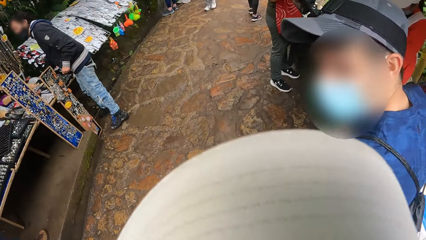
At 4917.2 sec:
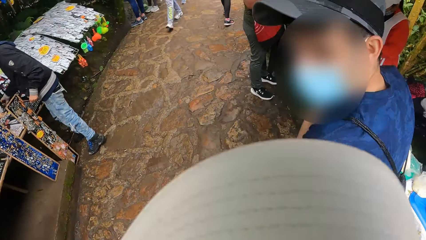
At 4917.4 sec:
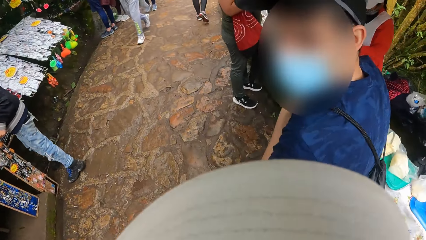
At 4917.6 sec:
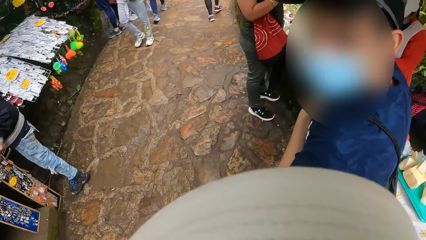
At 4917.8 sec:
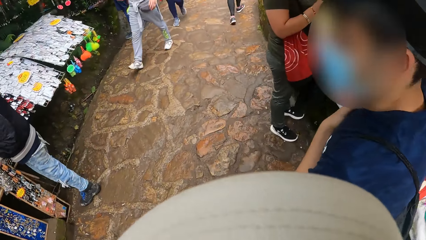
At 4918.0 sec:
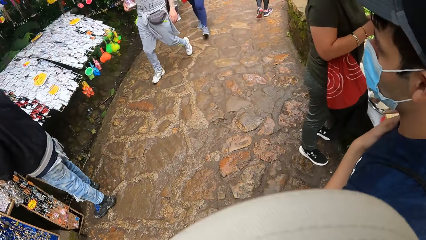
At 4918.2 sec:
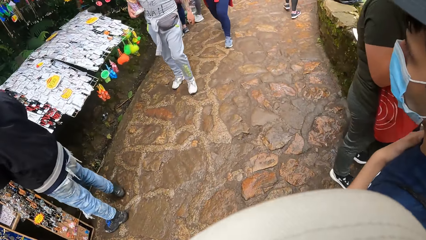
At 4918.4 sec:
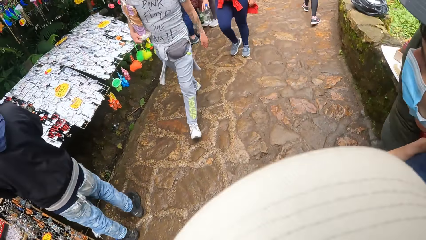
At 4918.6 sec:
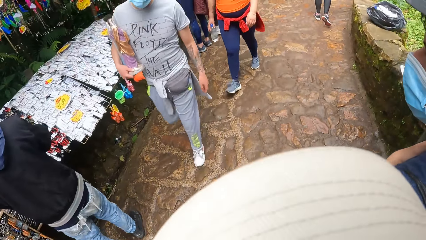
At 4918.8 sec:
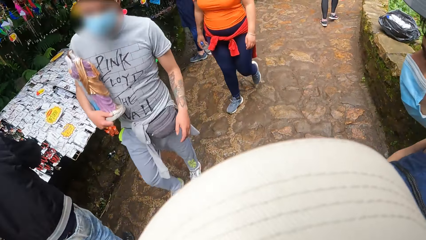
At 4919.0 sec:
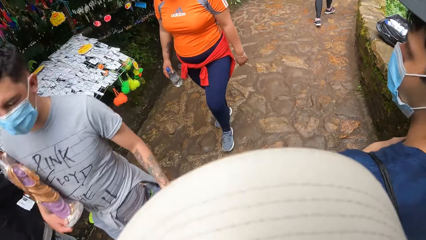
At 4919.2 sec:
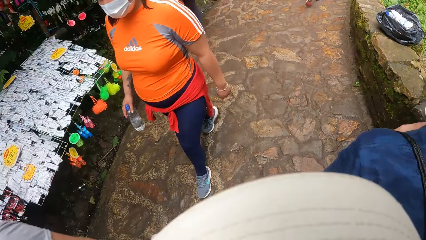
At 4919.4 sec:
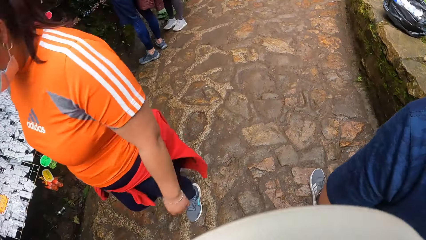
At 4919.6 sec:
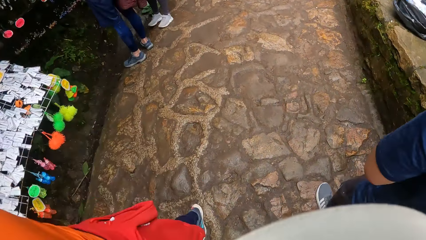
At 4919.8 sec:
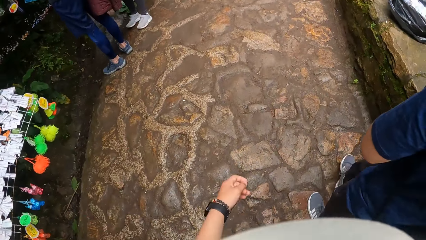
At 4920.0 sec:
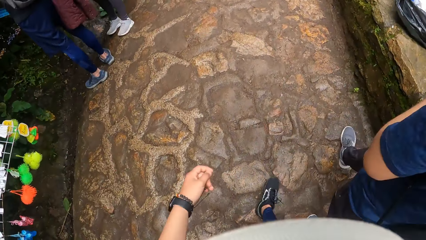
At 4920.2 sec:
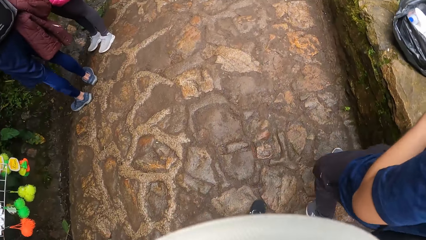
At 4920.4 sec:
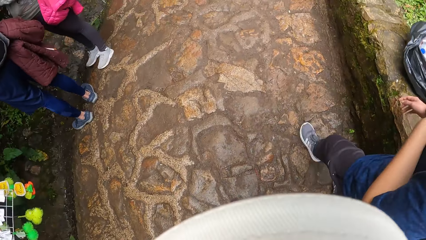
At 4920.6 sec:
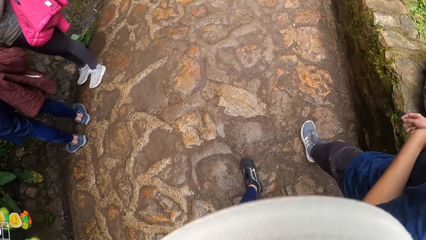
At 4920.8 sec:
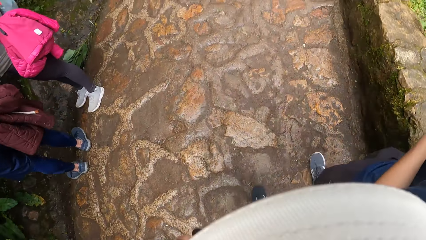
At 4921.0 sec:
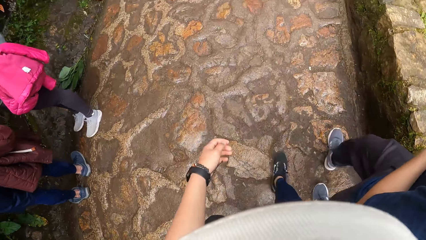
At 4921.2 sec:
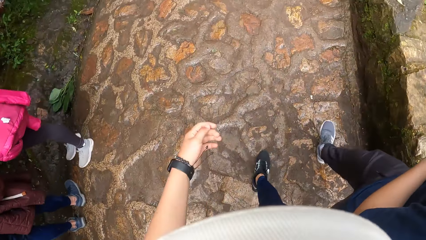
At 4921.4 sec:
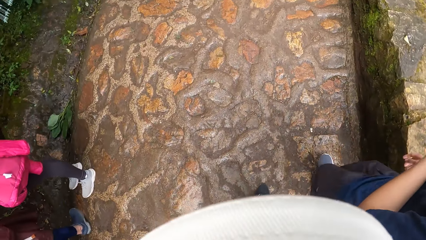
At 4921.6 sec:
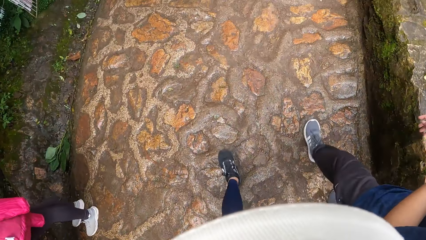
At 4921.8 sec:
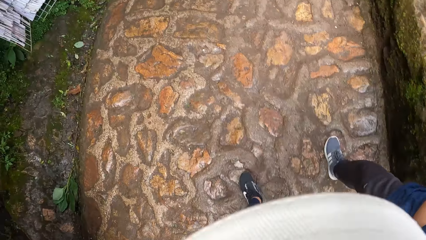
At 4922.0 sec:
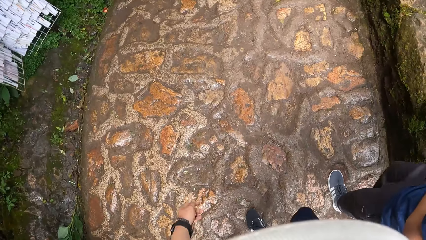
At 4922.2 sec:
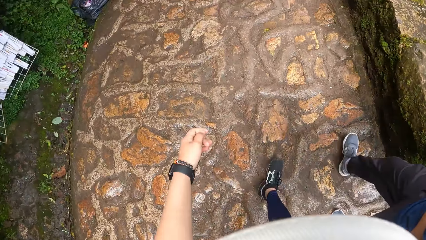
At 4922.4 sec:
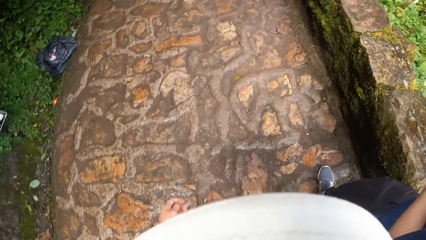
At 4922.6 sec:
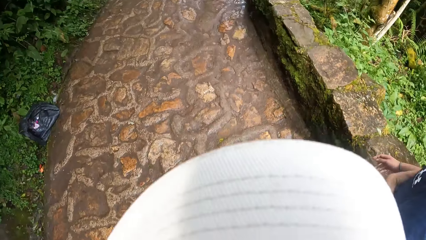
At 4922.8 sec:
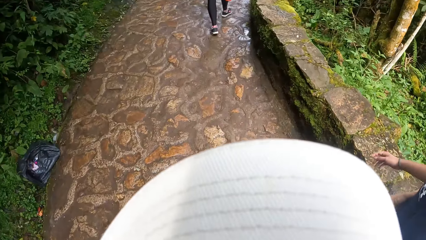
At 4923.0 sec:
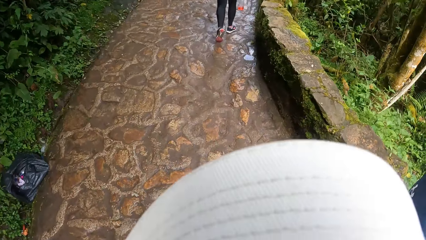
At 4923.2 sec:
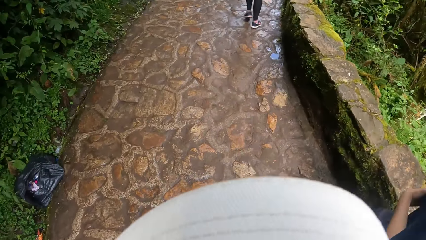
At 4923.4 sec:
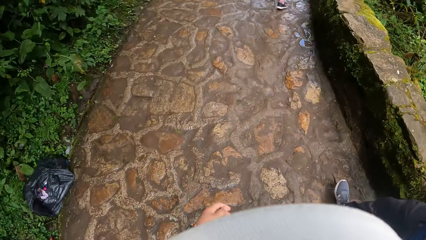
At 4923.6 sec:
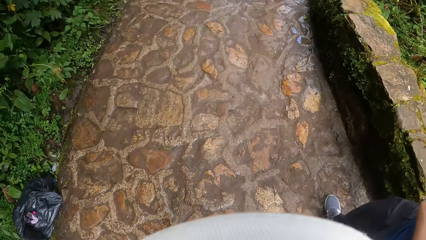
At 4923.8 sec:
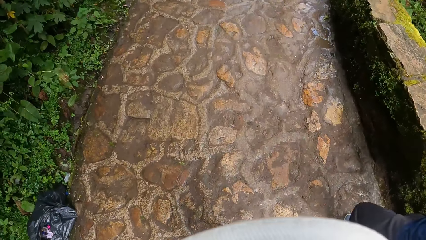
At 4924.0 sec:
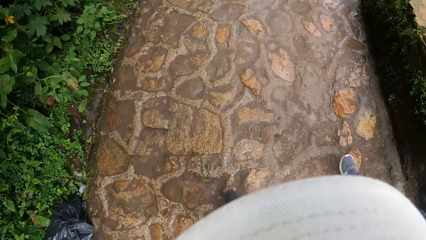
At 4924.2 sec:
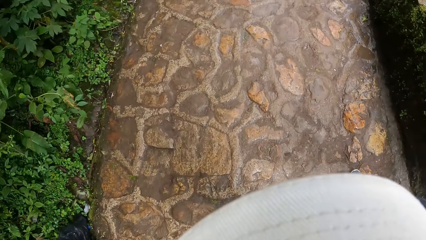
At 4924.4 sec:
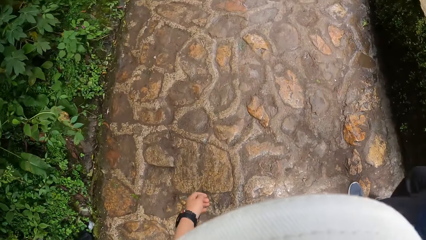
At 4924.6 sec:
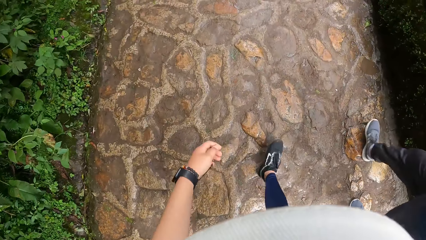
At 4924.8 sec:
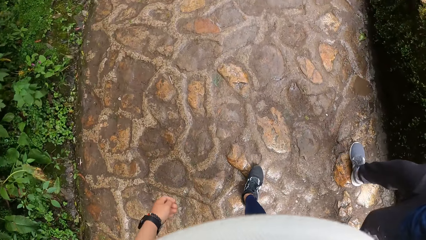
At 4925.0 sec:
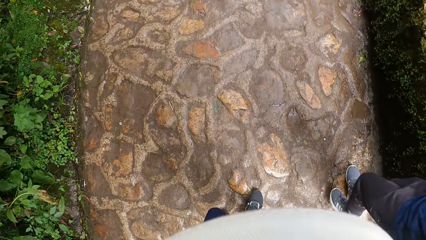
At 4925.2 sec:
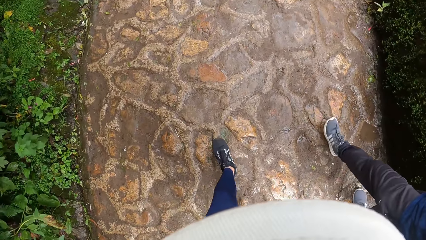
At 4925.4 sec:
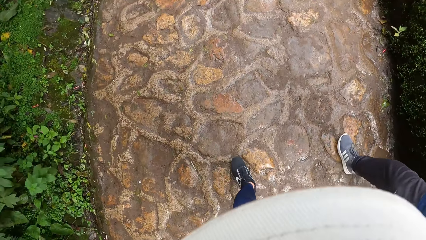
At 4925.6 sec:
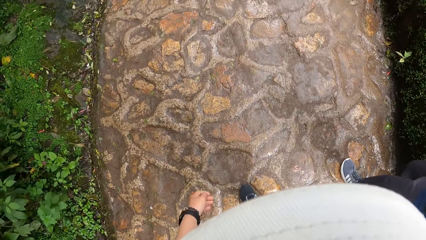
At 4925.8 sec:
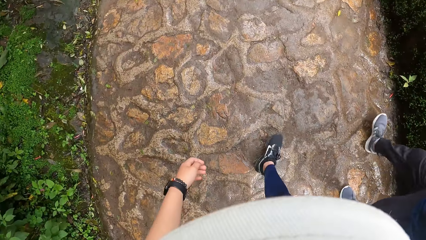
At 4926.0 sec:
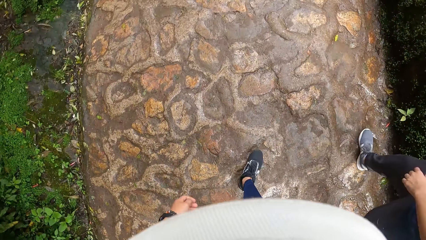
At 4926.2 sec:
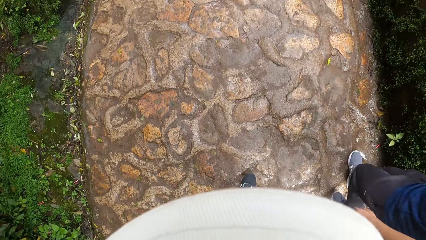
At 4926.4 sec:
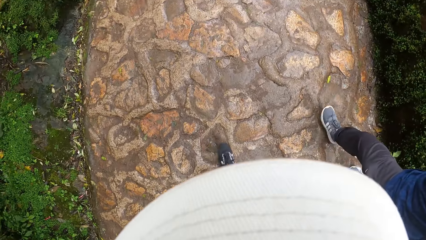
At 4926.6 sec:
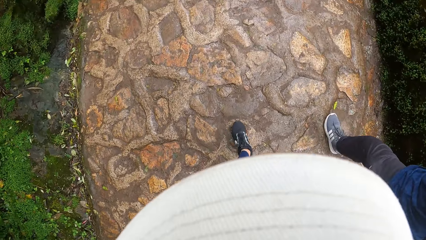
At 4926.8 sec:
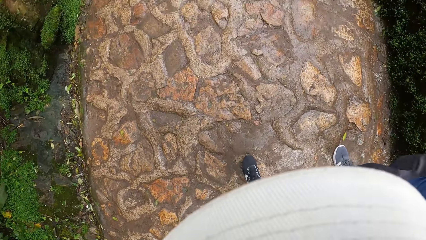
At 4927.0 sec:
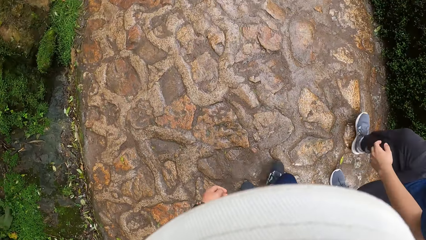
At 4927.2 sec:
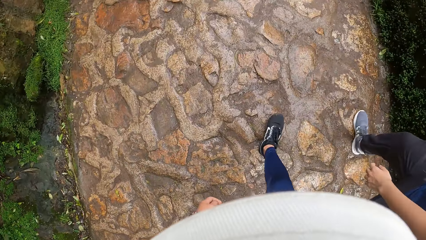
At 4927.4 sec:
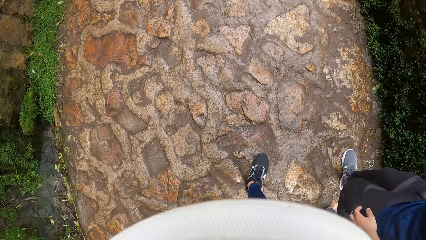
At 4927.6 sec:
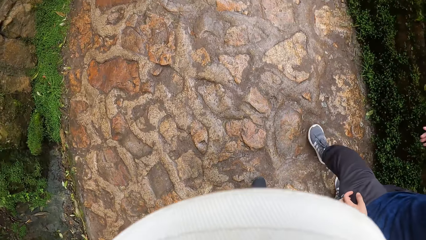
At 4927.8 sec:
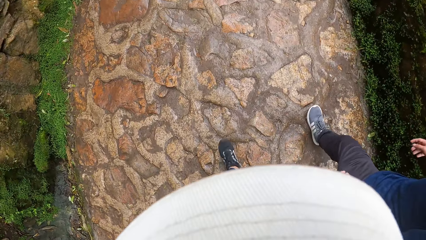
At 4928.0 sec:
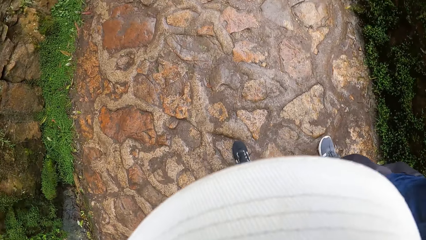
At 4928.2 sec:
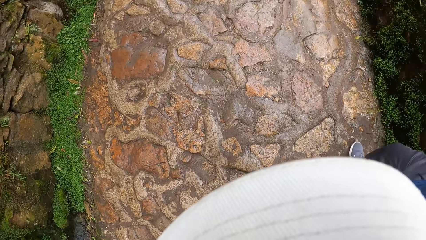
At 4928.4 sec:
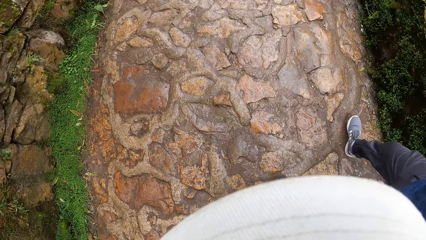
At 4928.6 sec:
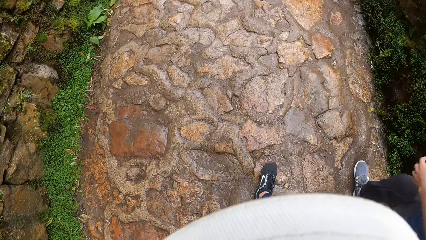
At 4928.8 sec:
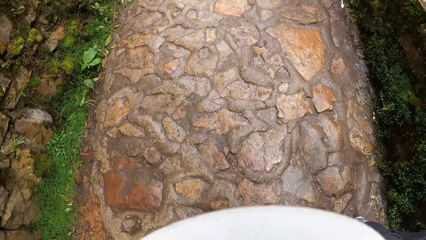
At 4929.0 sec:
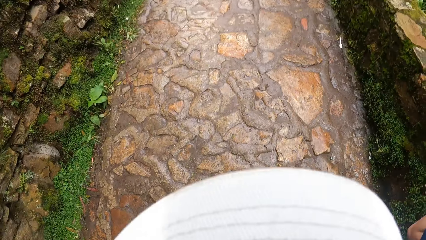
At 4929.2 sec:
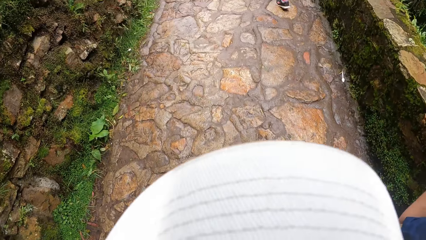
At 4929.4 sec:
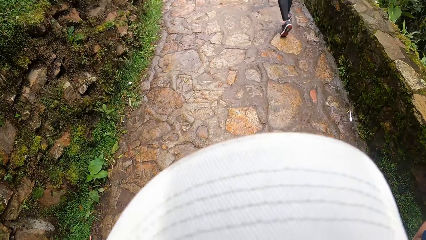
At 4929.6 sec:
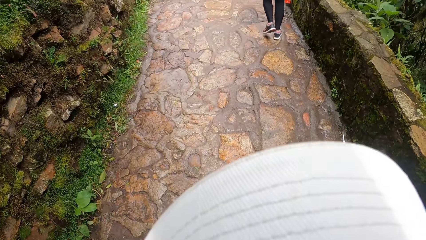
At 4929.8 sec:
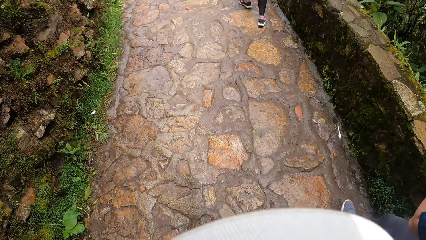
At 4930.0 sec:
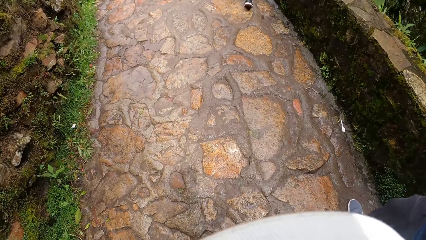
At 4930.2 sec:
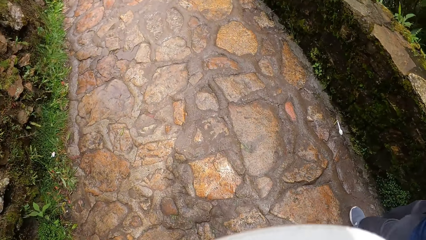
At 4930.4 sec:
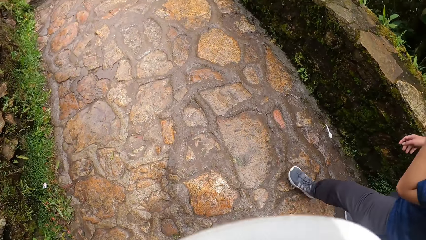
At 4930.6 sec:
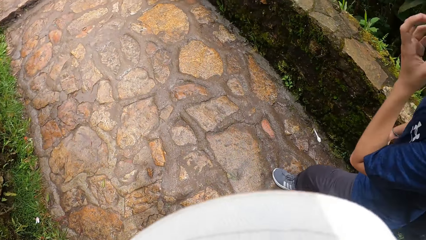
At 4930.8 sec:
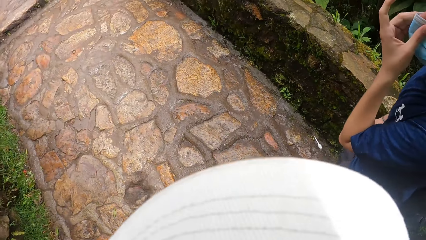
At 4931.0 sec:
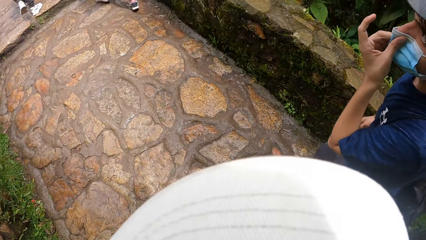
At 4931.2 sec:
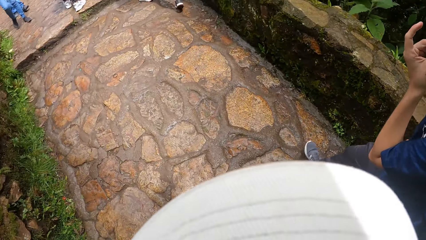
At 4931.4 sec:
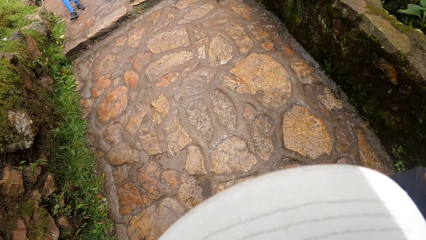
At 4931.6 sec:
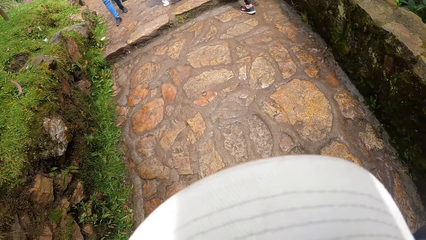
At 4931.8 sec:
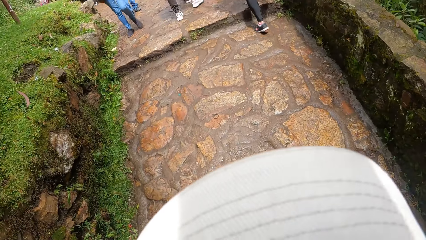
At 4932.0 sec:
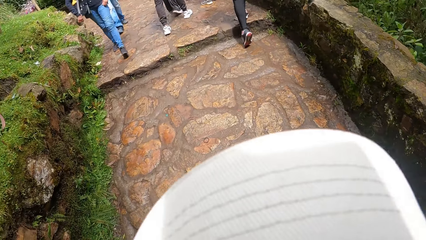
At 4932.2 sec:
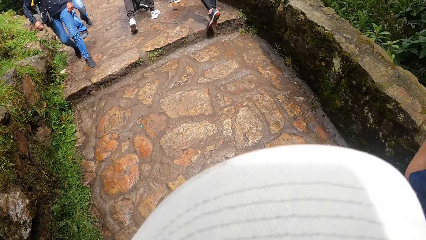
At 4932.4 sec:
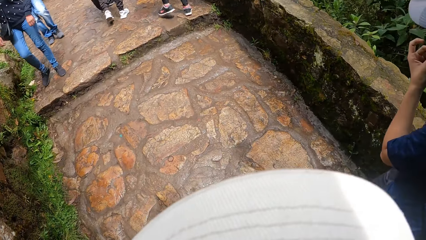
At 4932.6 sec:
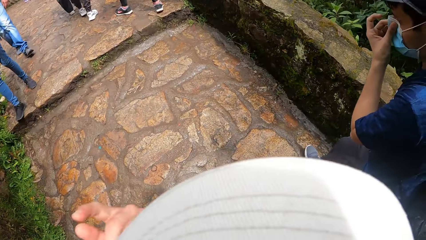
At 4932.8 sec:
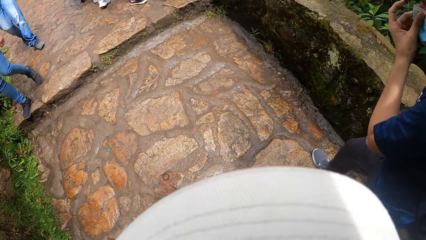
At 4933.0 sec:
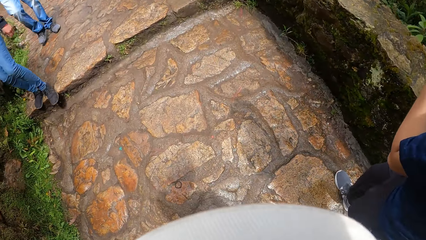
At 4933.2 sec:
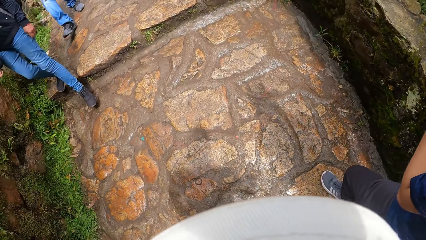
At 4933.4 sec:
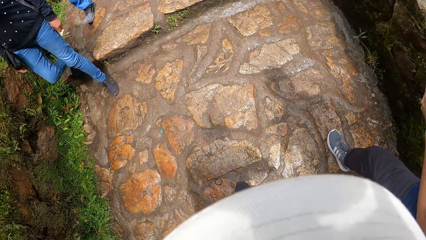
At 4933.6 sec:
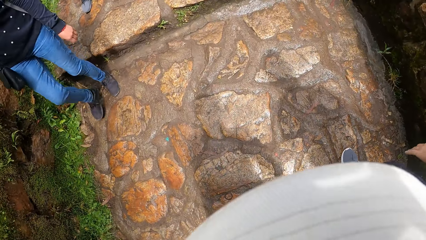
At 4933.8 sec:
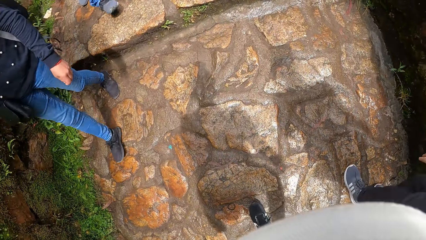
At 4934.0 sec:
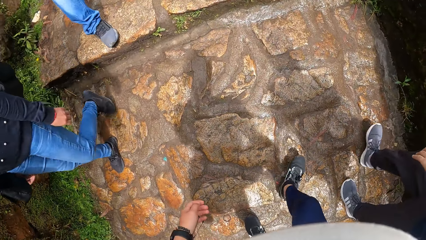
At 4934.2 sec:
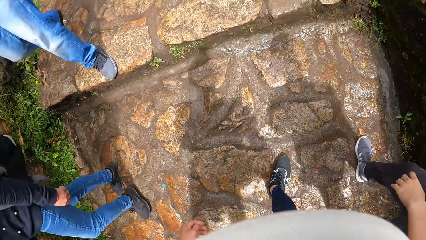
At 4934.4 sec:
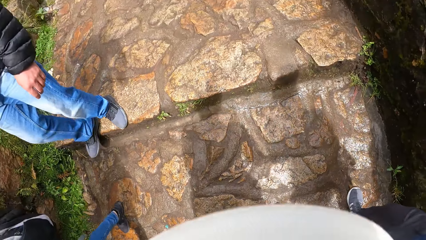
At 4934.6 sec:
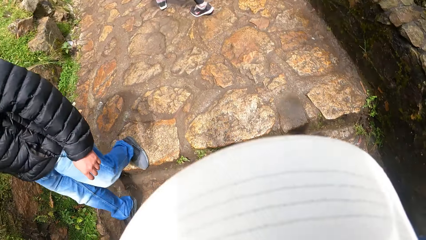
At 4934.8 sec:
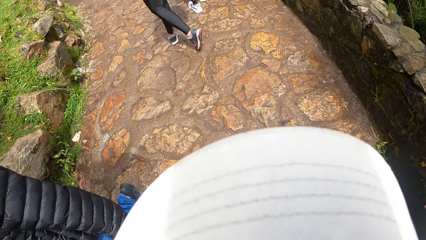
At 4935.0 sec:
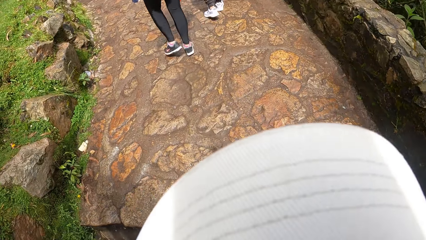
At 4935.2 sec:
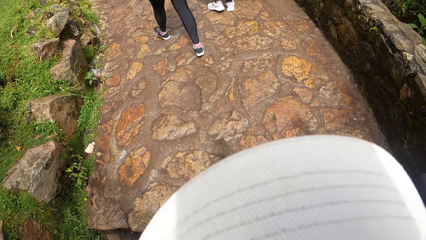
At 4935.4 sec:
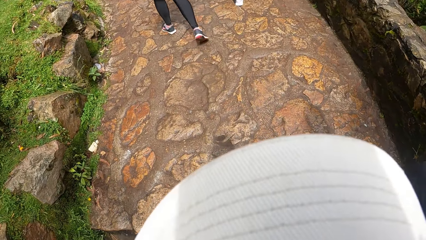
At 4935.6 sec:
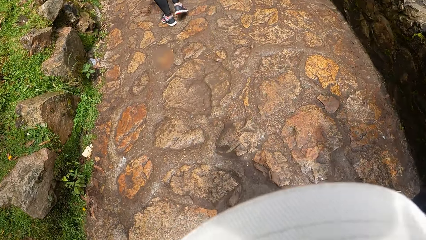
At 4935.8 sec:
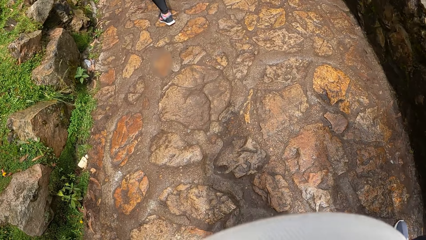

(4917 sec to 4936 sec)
The camera wearer interacts with a man. They walk along the walkway. The man touches a facemask on his face with his left hand.
